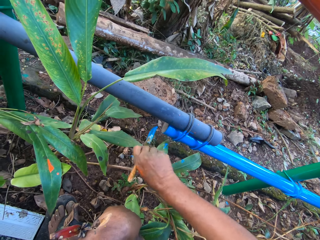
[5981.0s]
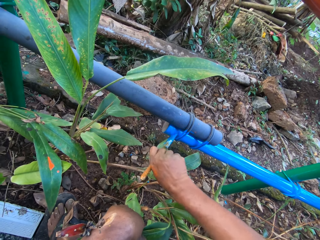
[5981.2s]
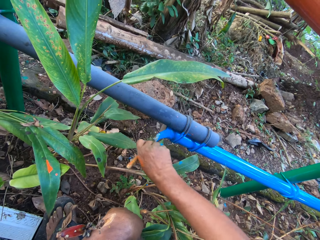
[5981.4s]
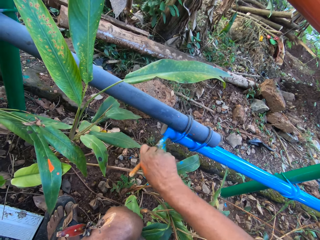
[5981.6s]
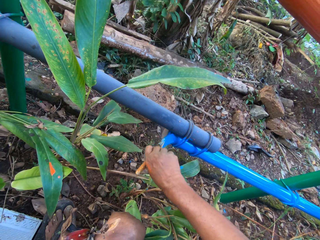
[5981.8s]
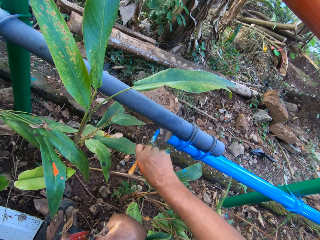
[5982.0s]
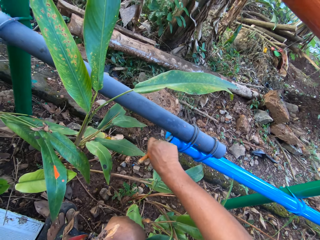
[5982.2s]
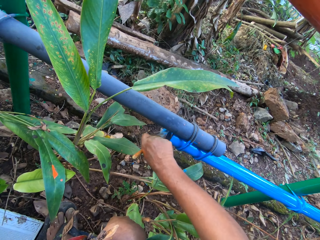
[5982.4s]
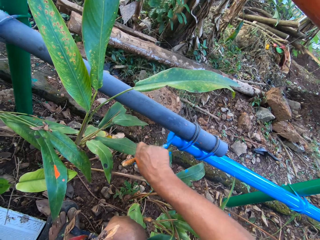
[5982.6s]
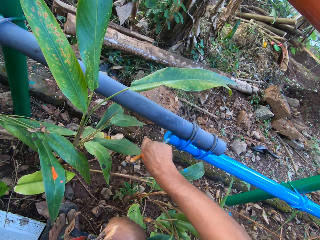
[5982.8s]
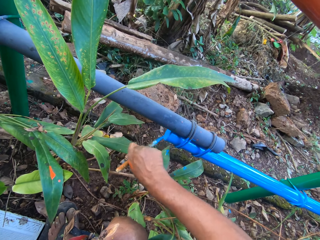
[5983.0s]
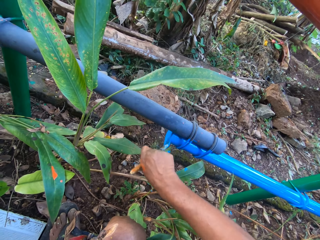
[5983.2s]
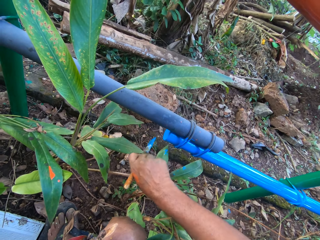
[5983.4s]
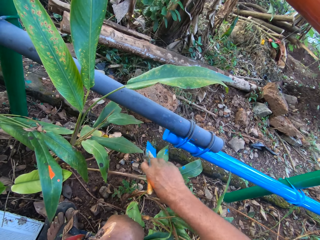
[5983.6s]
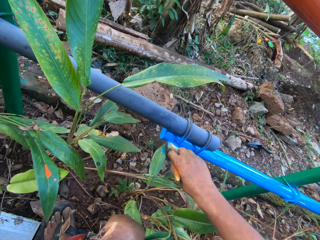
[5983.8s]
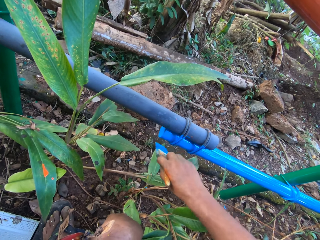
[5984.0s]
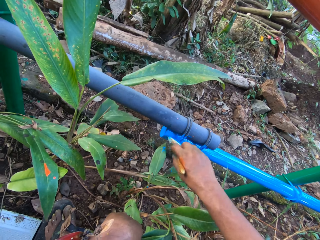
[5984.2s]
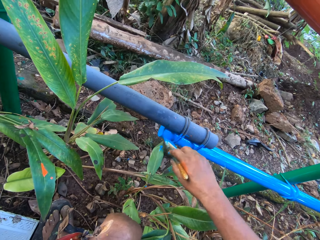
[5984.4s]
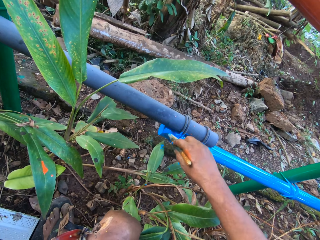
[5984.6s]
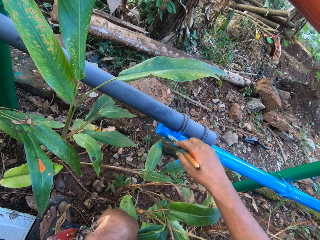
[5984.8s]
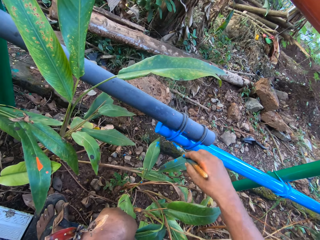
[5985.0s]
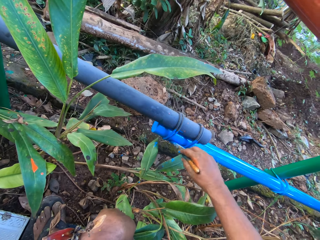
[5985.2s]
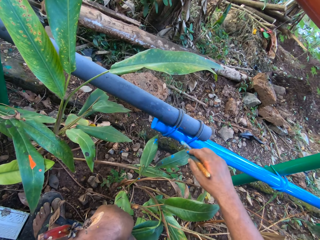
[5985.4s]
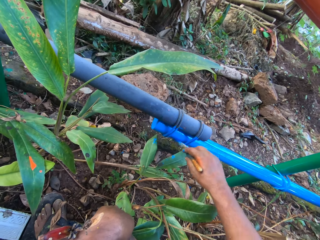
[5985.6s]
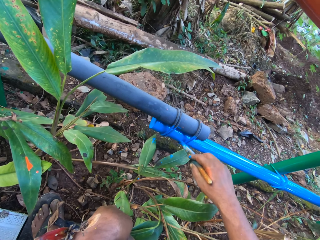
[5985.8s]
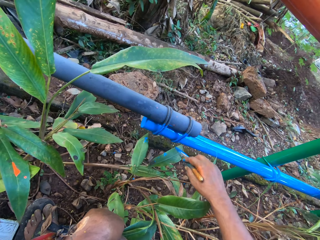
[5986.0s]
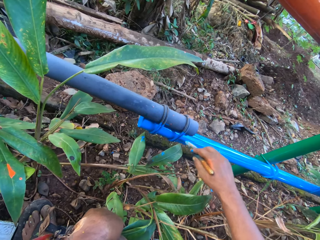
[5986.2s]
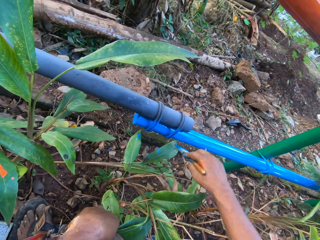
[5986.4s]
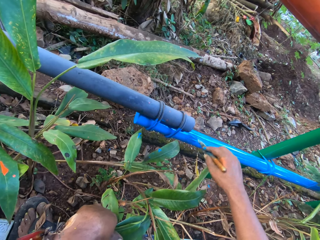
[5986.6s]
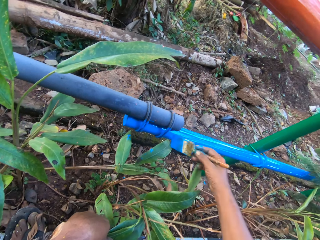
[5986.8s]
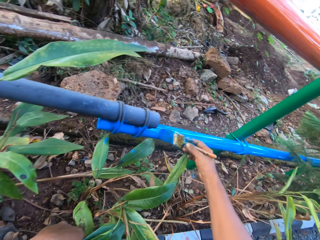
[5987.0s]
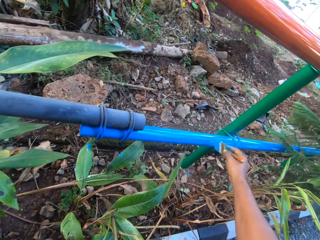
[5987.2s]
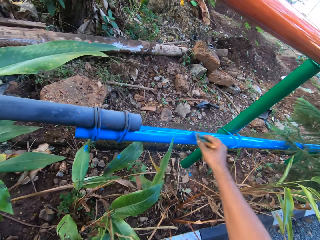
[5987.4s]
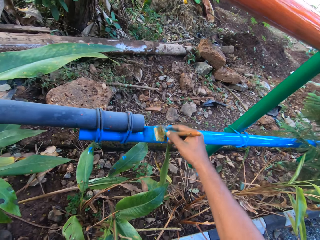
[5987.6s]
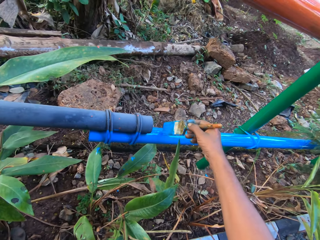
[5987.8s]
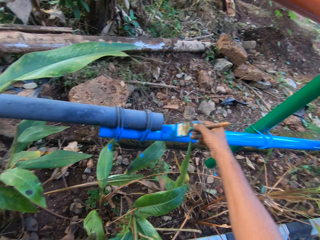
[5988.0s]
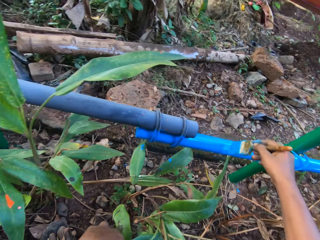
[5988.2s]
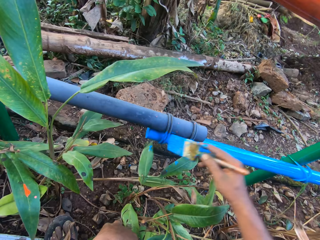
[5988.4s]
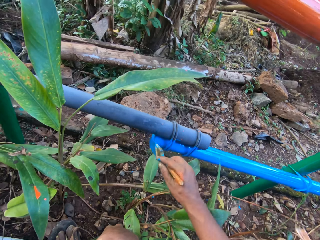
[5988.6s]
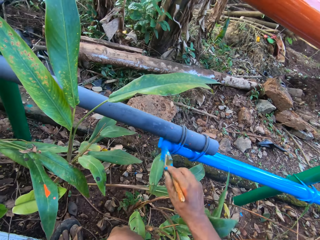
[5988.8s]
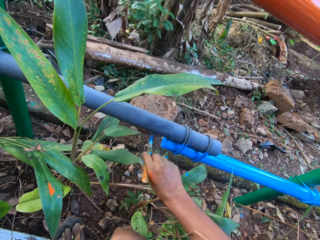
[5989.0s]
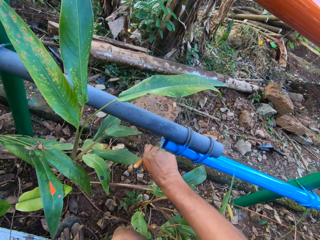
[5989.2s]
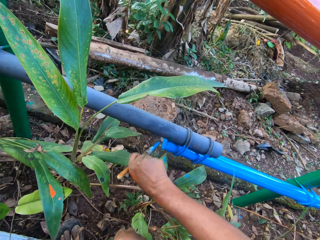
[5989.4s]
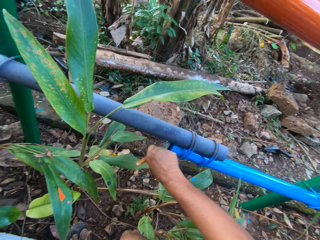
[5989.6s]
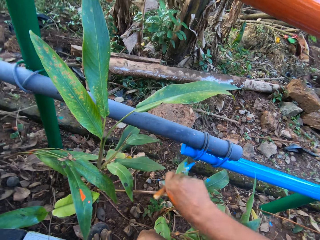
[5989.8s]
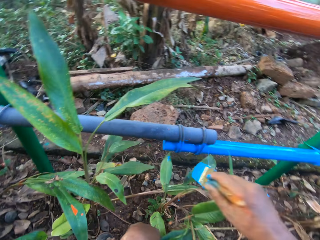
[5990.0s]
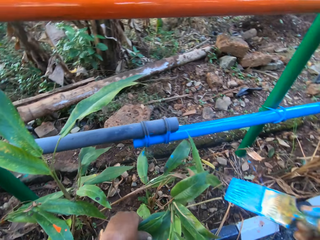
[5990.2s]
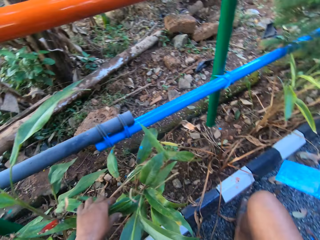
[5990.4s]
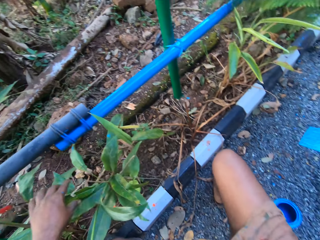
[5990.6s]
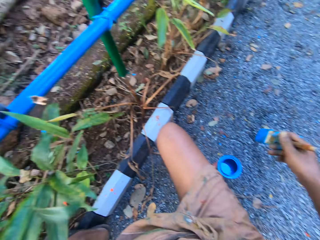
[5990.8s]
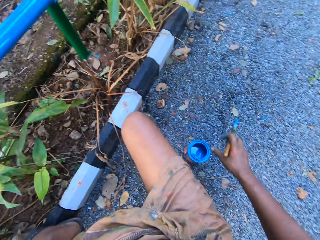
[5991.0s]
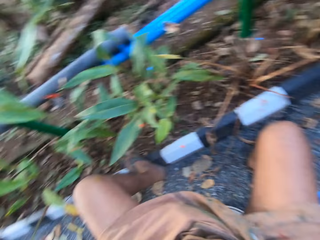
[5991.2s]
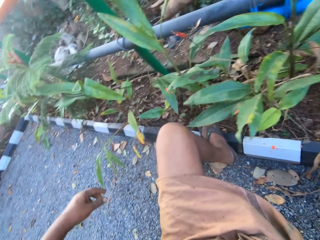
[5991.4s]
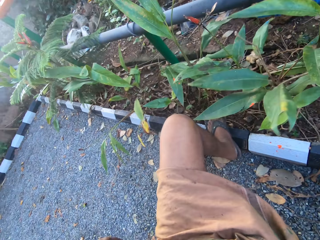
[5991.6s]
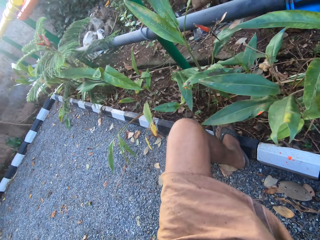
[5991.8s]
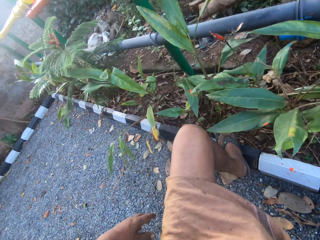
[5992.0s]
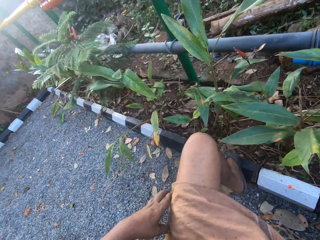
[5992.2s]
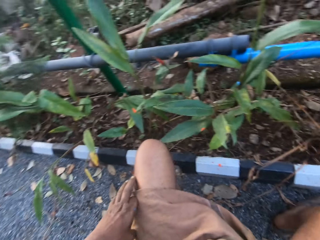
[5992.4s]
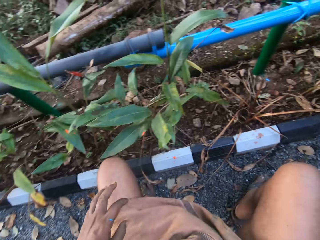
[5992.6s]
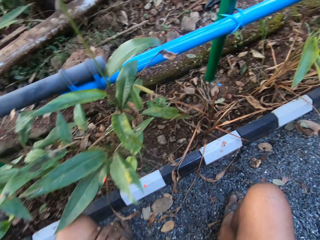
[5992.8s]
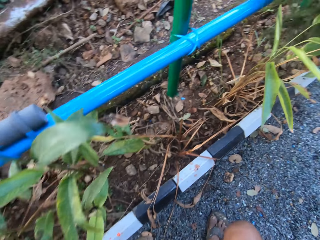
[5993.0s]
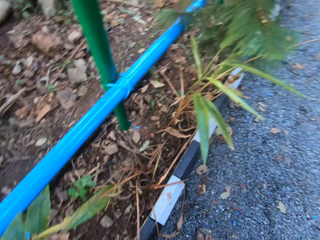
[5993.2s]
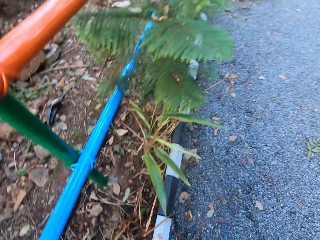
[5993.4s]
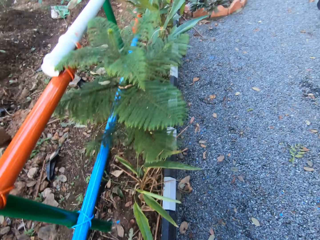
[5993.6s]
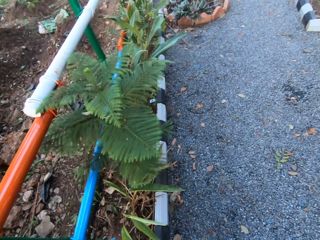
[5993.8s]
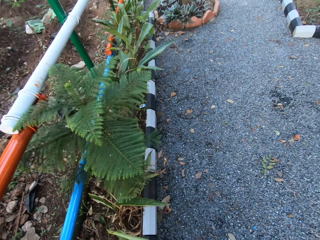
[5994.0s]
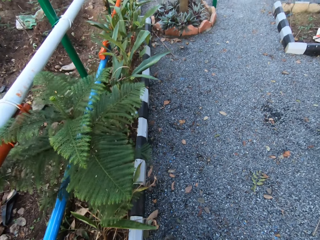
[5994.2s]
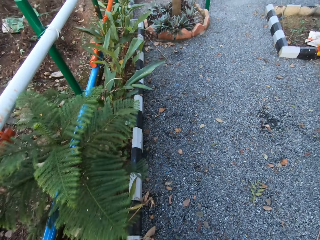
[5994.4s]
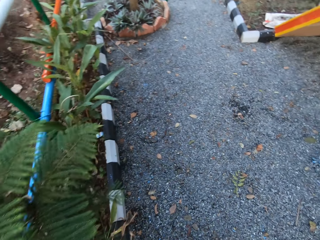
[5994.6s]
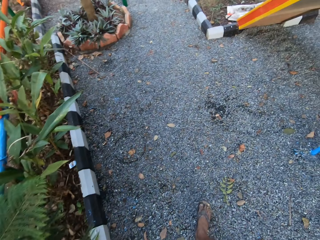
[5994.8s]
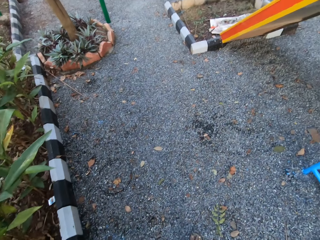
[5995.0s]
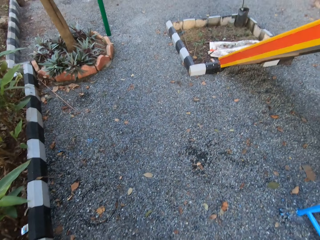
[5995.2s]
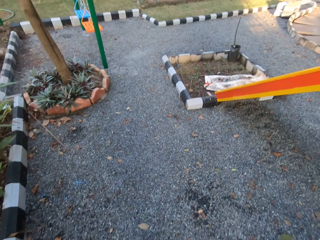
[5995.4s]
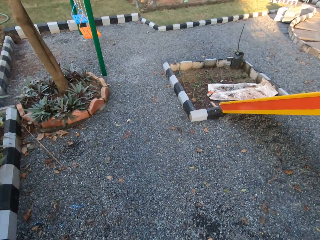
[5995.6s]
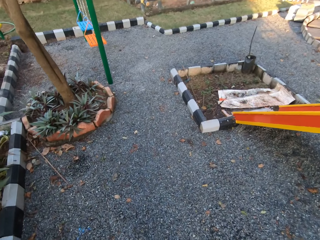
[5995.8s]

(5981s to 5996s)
The camera wearer looks around. They dip the painting brush in the paints. They walk around. They carry the paint can.

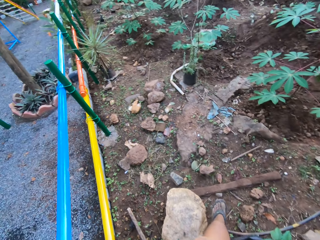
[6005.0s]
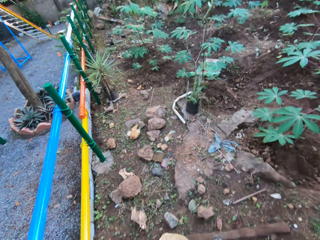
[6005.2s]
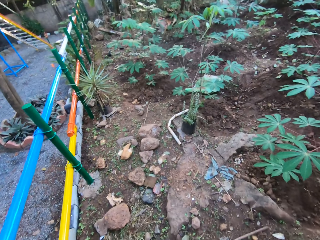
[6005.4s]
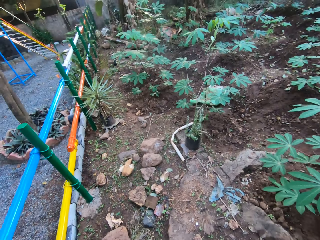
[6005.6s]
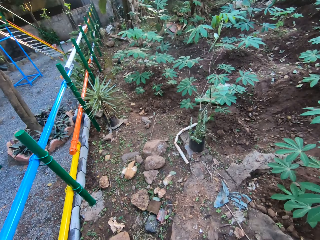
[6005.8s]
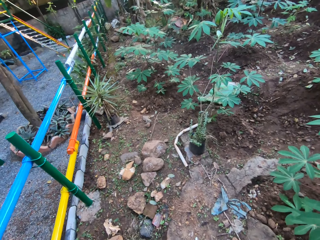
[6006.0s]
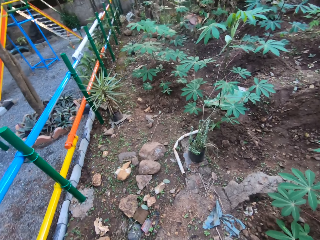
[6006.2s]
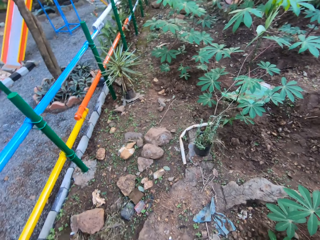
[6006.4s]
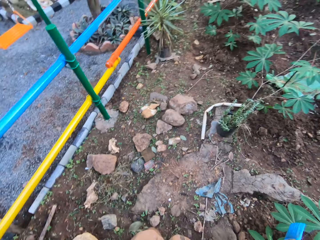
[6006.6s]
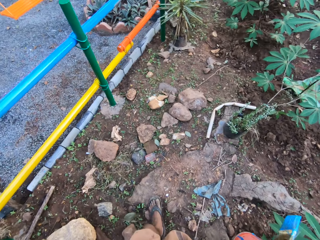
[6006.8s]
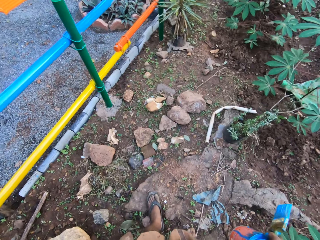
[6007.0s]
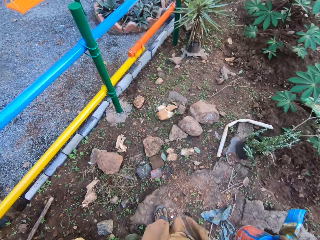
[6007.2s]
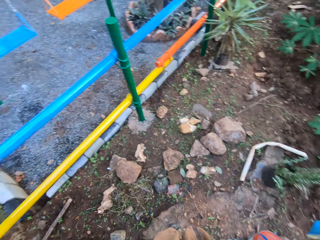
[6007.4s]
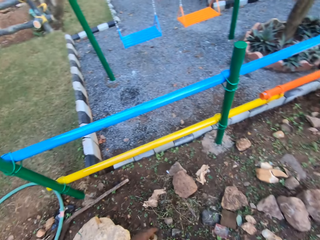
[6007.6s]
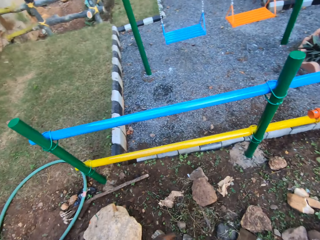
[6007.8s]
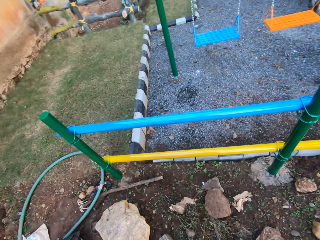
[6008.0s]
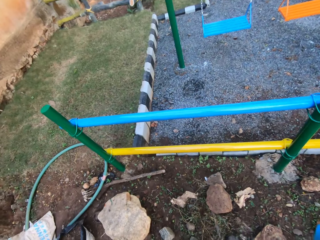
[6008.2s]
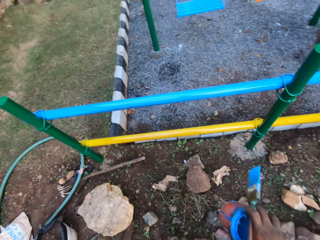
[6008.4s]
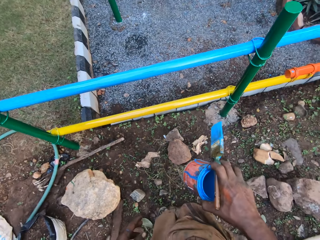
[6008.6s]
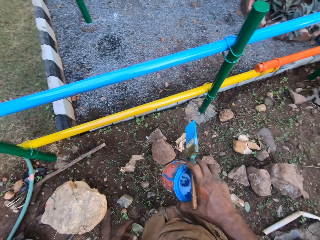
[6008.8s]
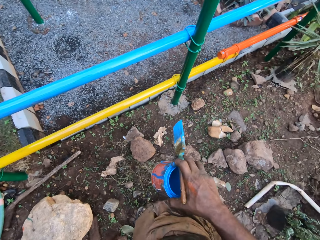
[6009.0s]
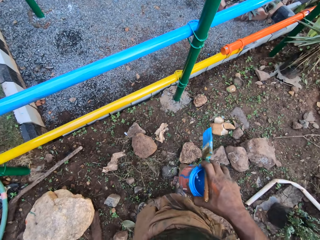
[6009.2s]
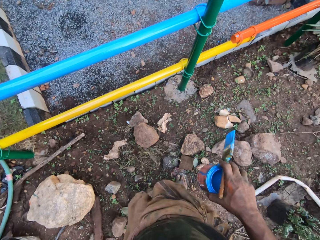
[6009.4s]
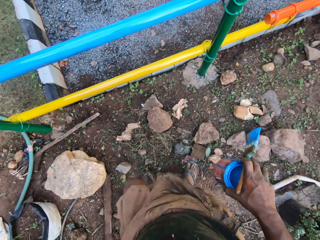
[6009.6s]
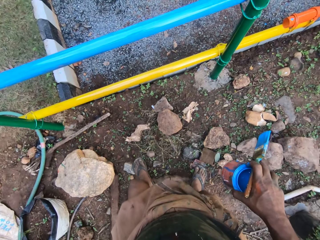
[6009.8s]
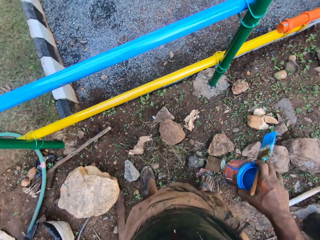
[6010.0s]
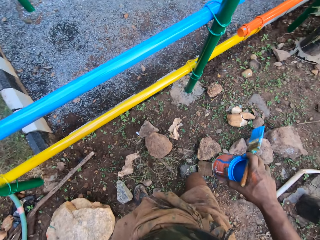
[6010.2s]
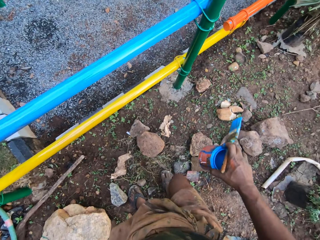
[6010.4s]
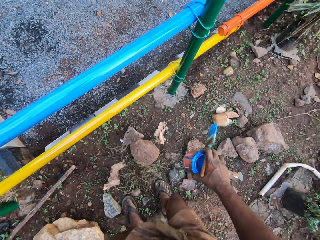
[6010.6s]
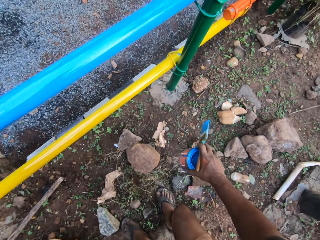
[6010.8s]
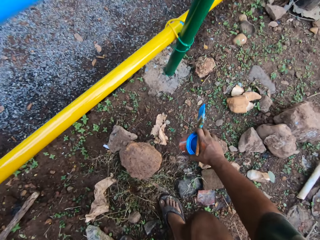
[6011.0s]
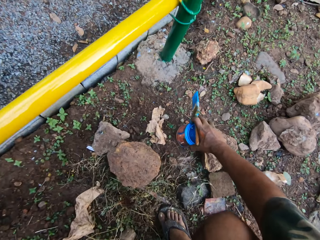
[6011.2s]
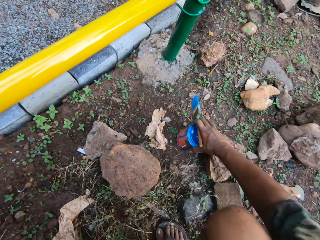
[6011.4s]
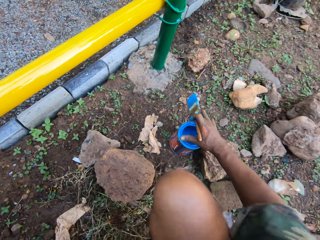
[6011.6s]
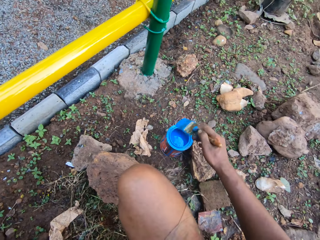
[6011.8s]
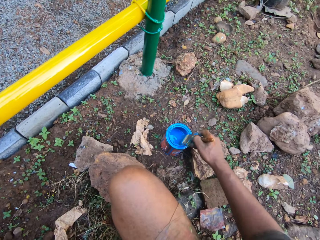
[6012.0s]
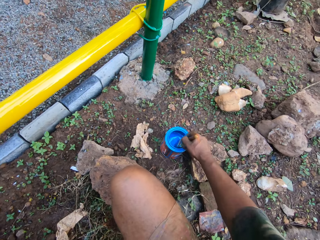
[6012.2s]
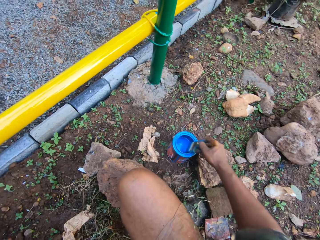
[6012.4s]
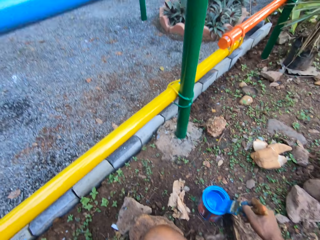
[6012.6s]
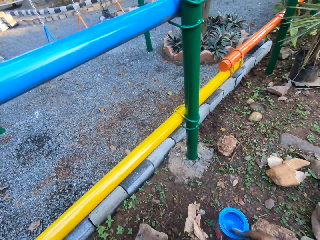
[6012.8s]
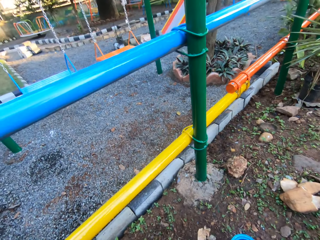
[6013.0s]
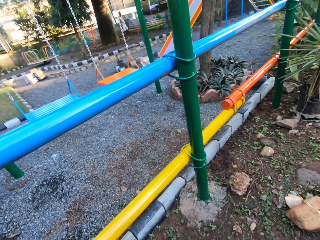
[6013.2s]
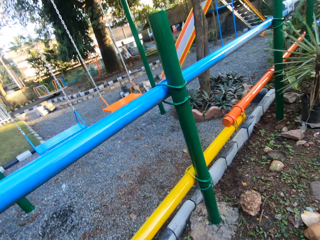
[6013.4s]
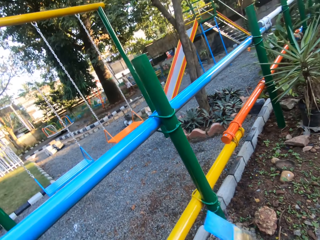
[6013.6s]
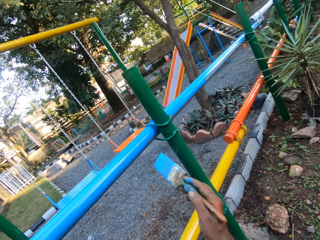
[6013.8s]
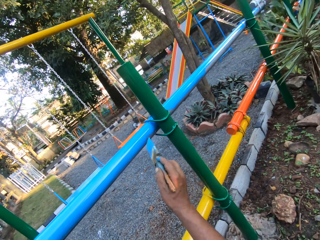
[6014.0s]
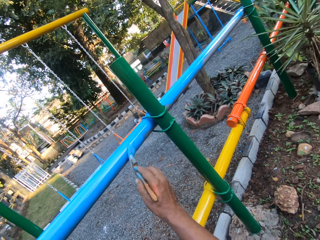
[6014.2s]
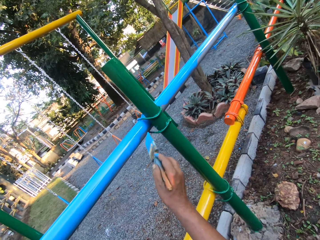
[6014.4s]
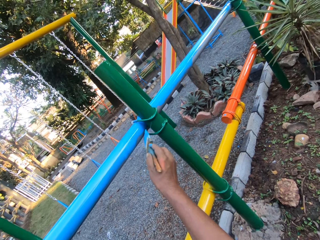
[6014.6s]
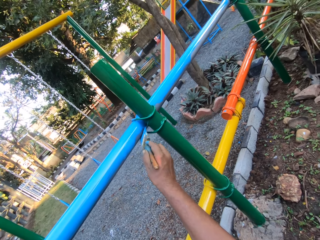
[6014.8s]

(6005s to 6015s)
The camera wearer looks around. They place down the paint can. They dip the painting brush in the paints. They paint the metal rod with a brush.
